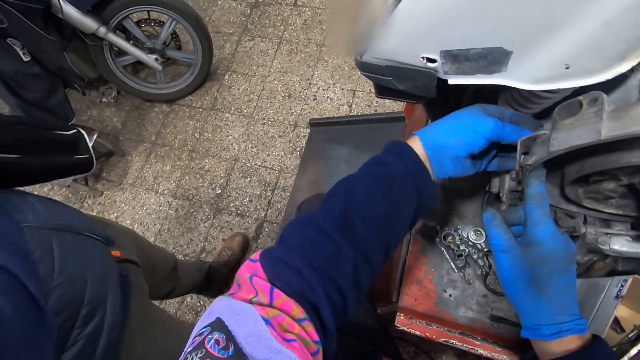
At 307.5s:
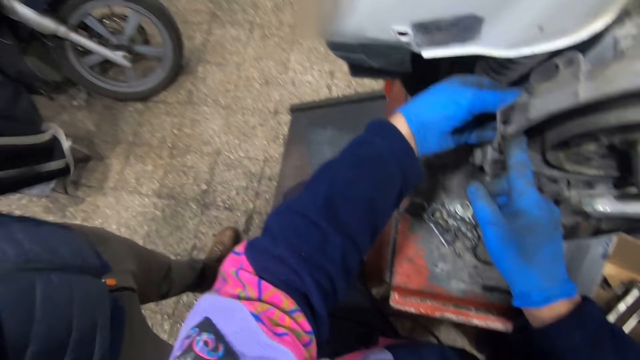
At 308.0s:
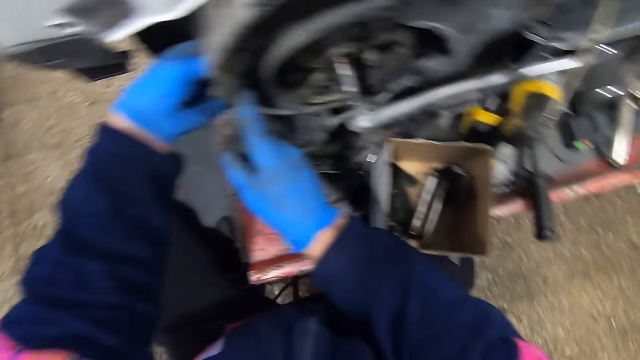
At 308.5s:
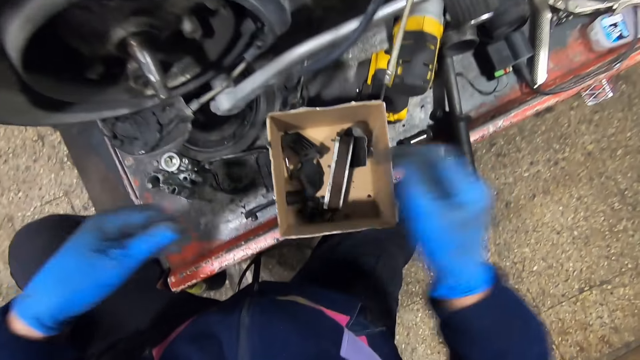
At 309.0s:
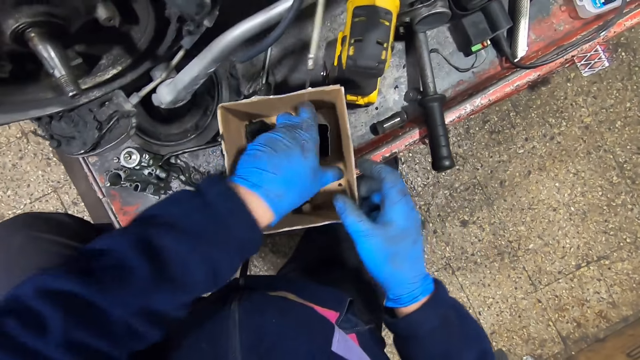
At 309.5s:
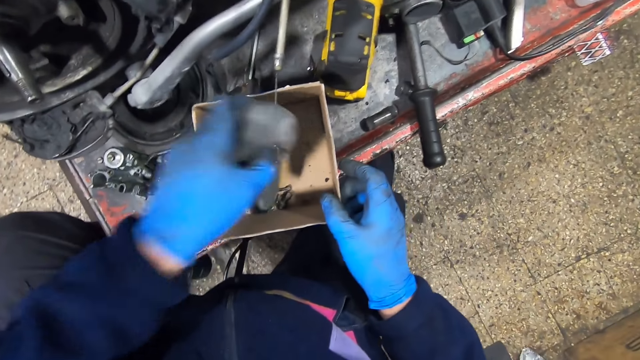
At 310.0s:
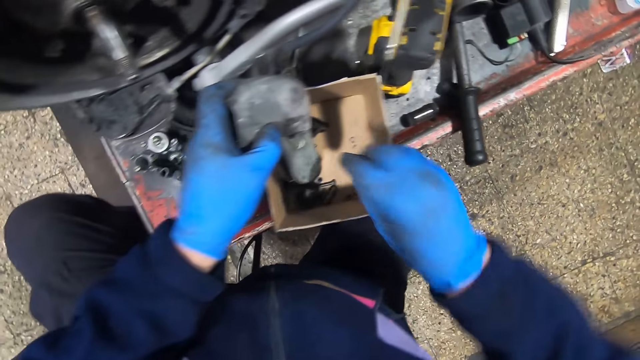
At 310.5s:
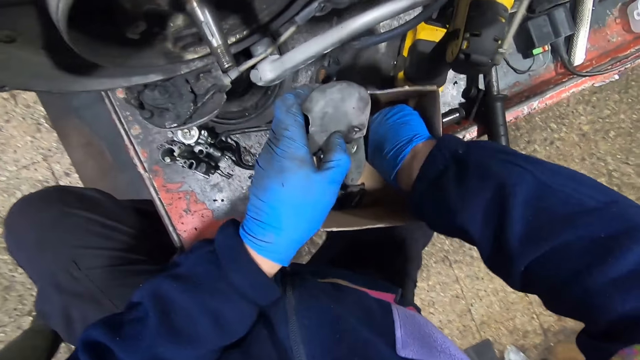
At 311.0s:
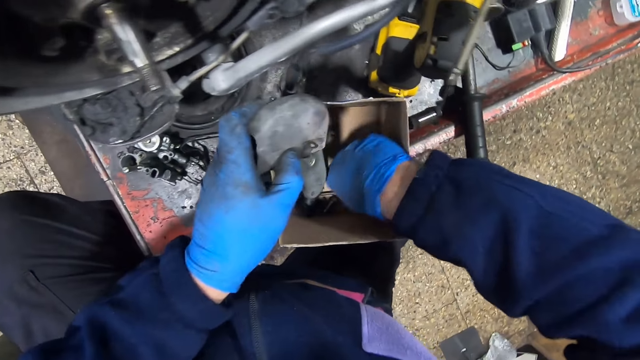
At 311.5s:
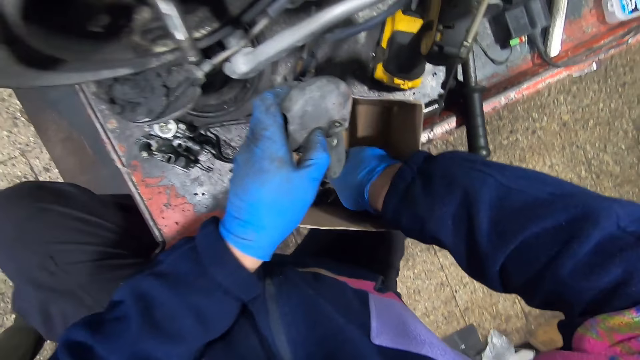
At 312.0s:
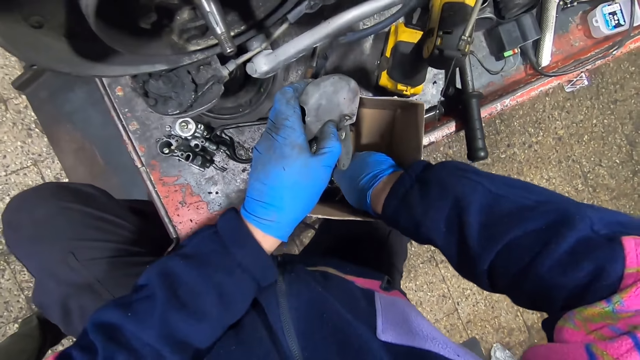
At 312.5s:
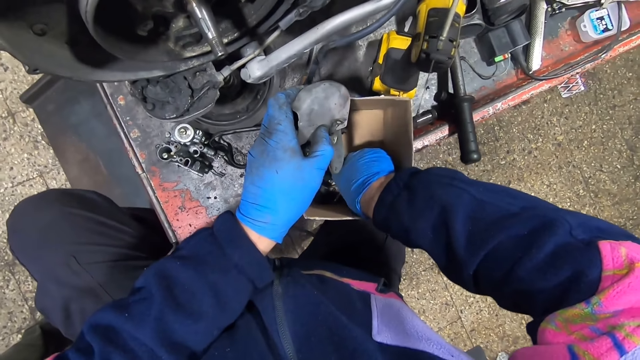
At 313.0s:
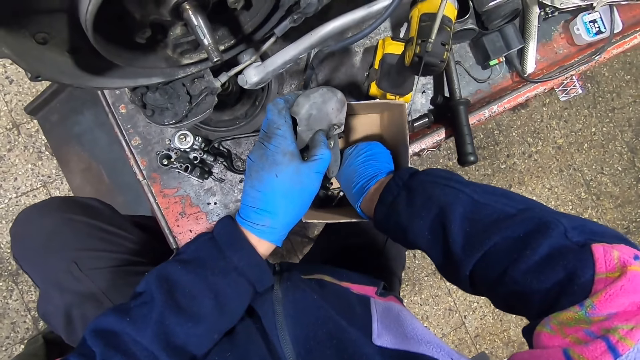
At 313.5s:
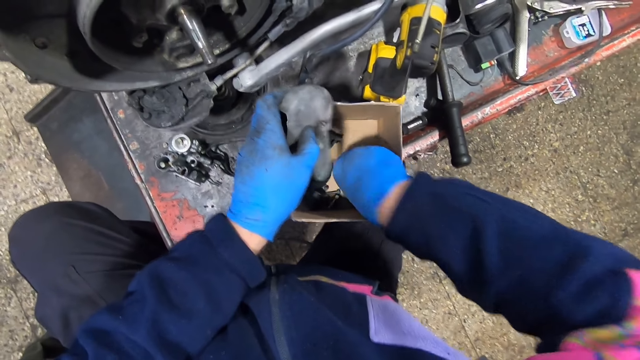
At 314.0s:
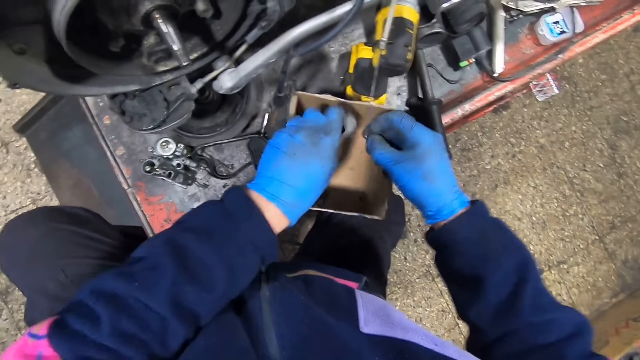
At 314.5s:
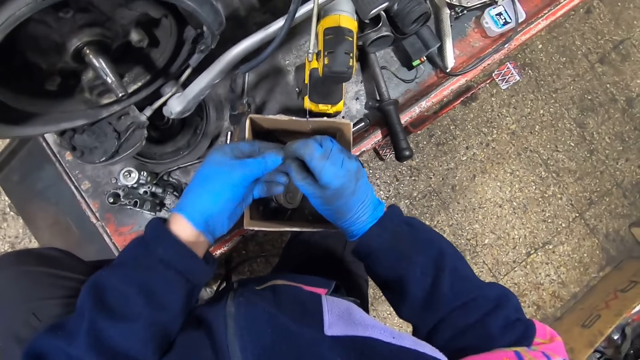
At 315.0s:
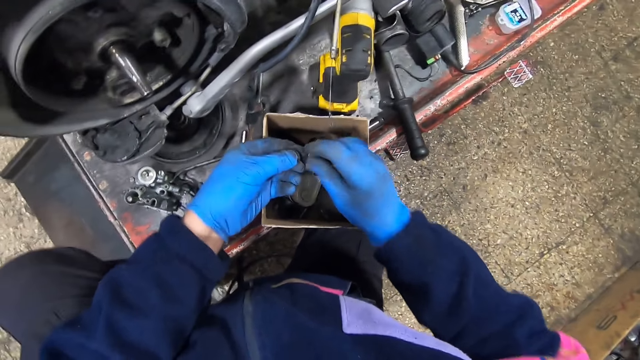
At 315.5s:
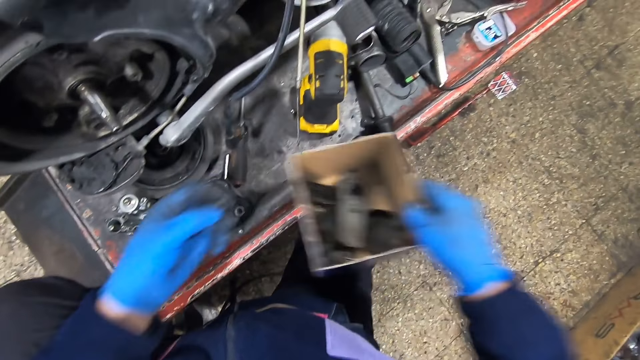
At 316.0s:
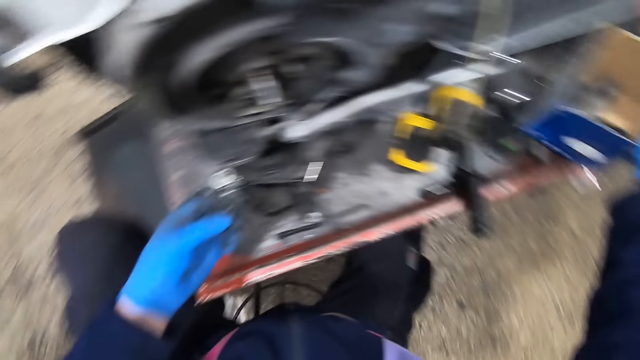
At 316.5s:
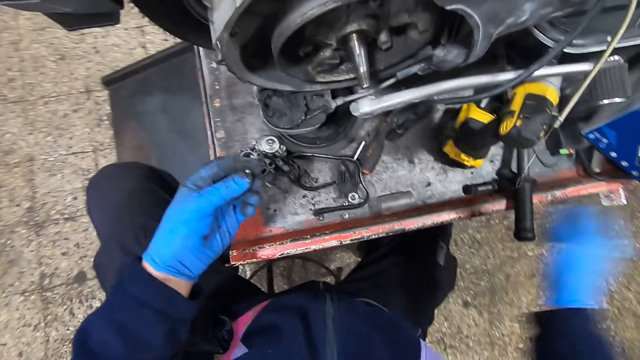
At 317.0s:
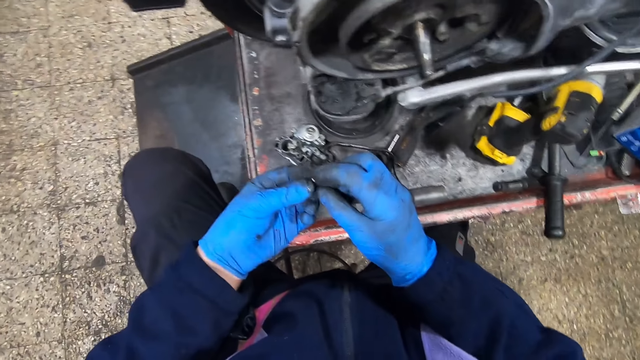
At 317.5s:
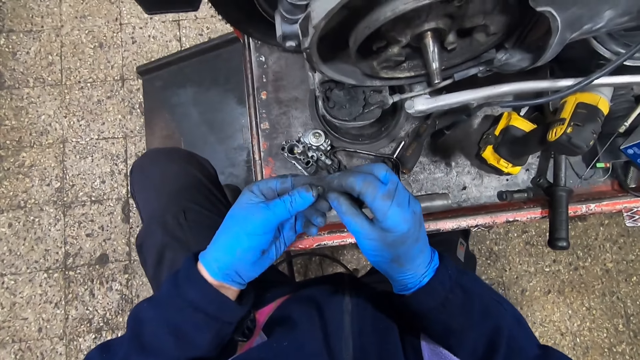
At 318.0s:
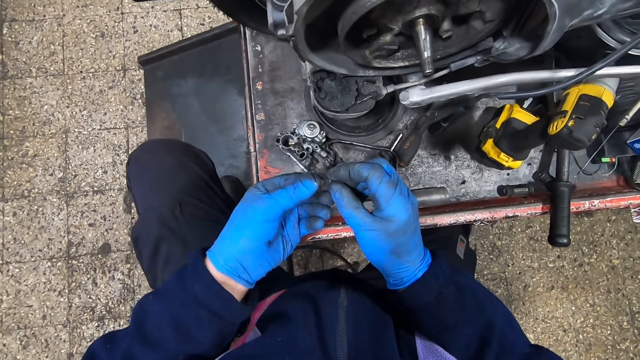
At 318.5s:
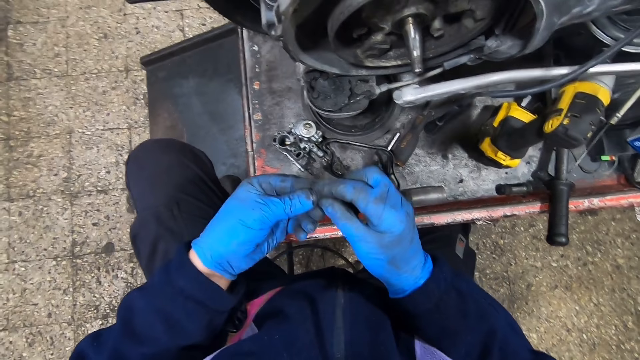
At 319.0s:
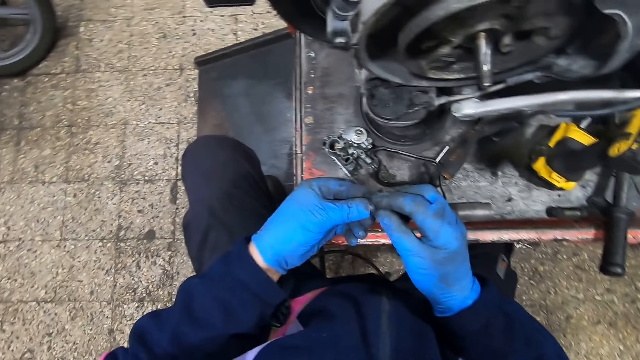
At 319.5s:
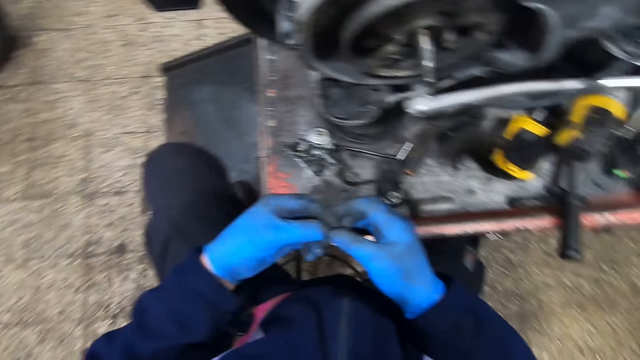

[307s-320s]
The camera wearer picks a part of the motorbike in the carton with his left hand. He looks for something in the box. He picks a nut in the carton with his right hand. He drops the part of the motorbike in his left hand into the carton. He picks a bolt in the box. He moves the carton on the platform. He looks at the bolt.

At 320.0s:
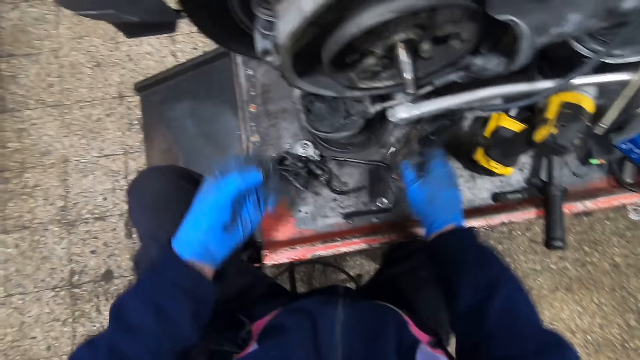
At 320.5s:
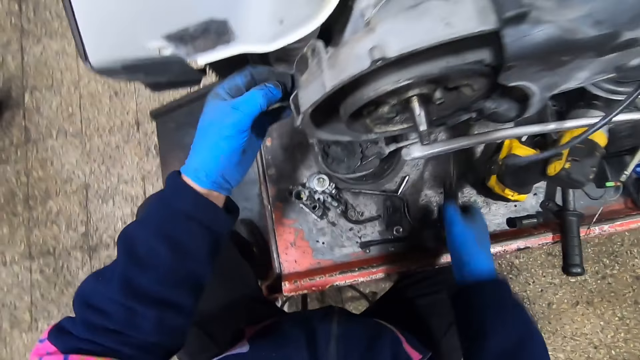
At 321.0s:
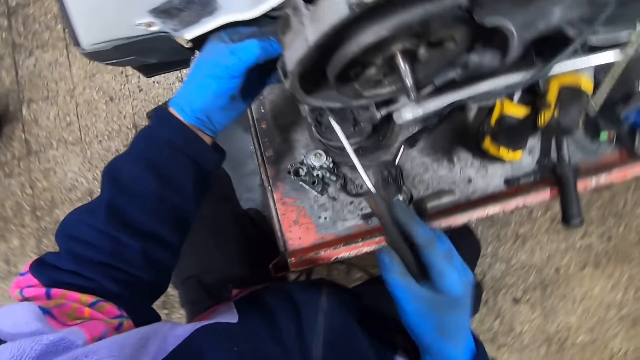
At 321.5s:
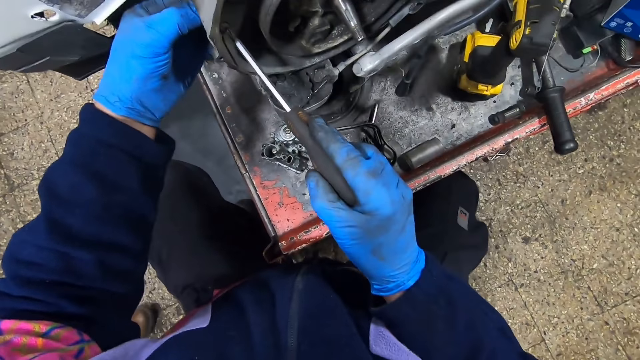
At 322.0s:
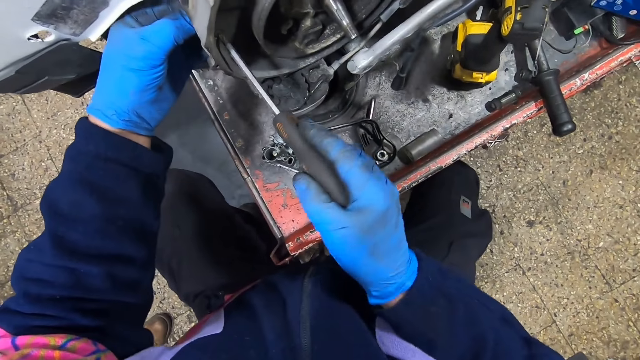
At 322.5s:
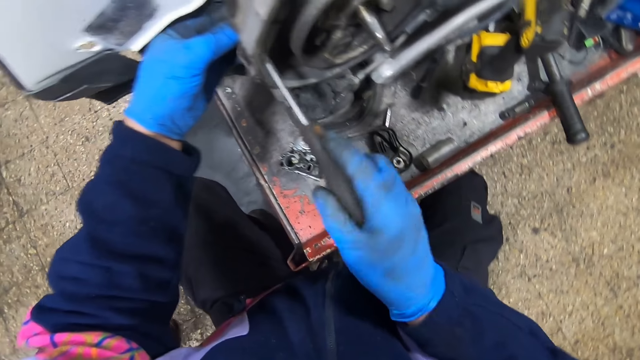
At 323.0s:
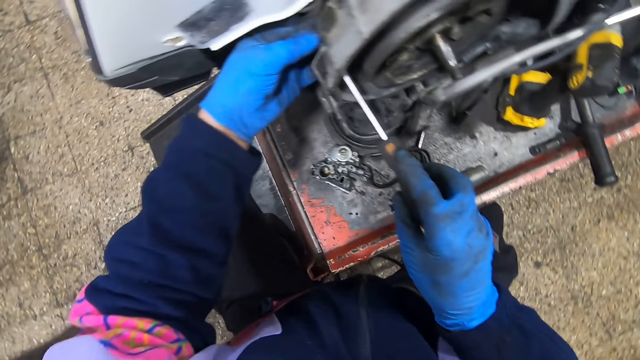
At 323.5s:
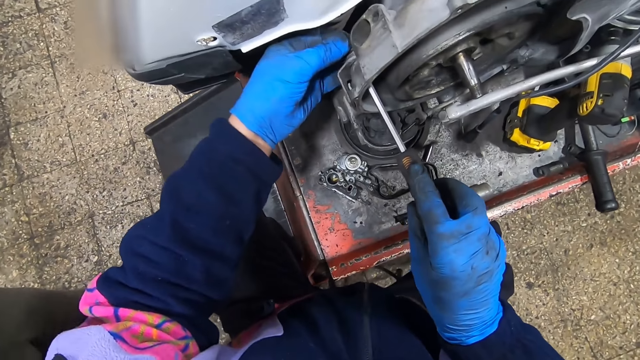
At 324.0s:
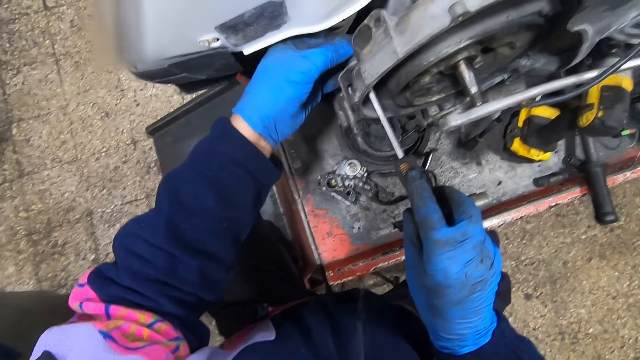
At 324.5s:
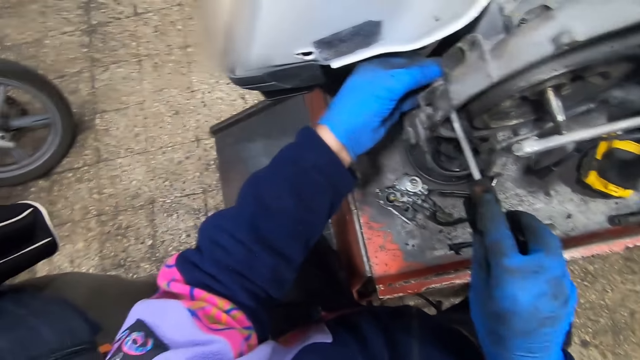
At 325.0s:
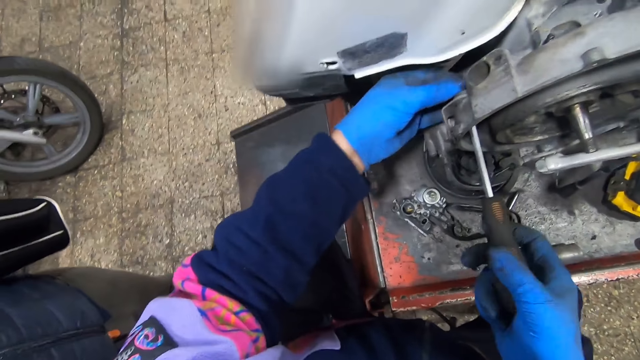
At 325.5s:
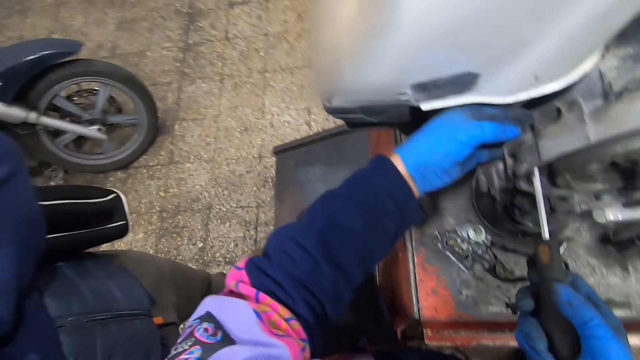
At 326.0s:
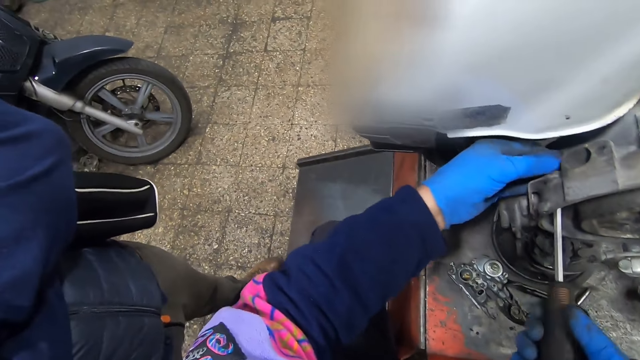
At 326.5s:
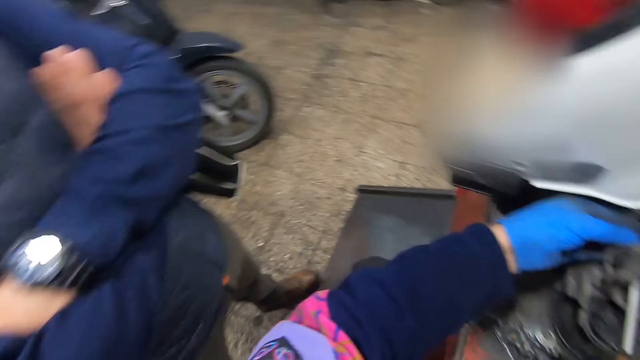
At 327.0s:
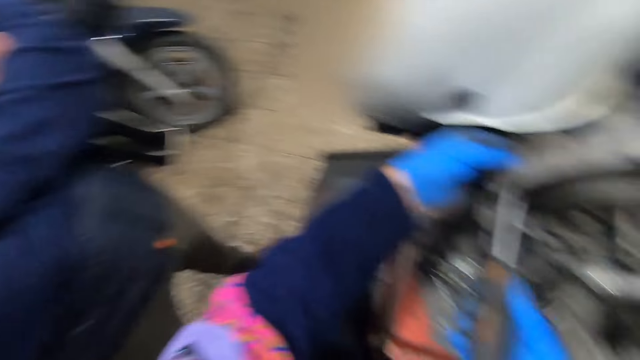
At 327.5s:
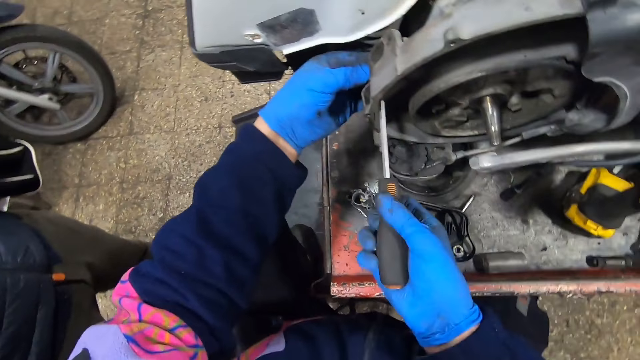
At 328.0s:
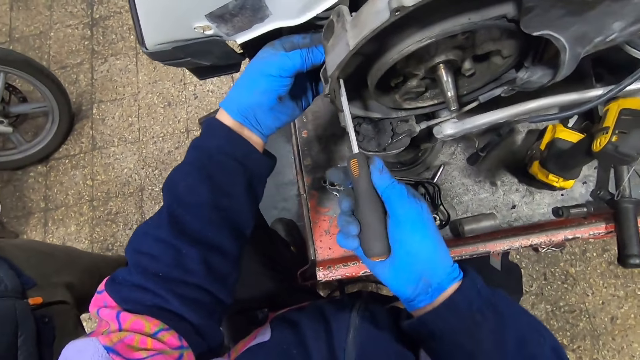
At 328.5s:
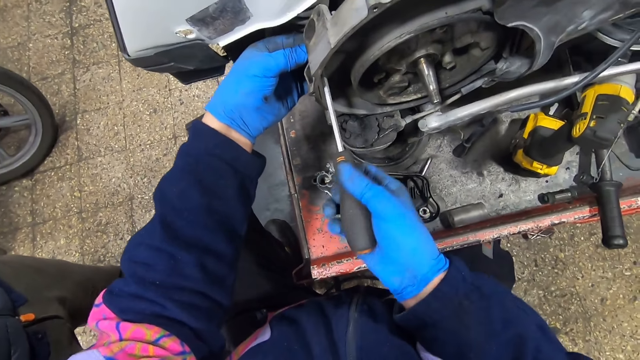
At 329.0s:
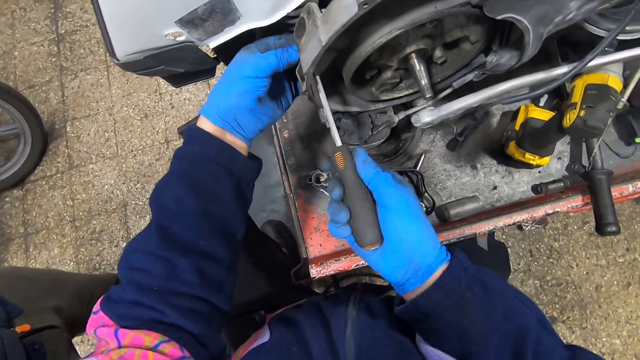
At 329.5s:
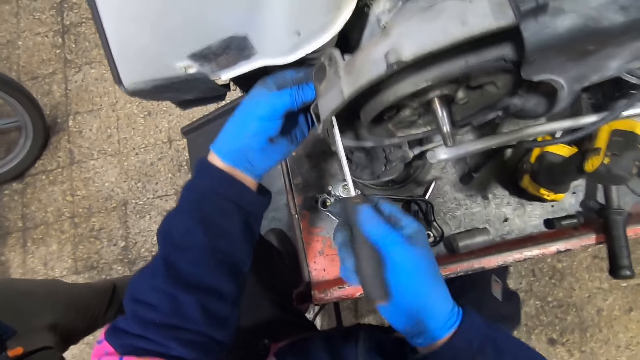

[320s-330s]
The camera wearer picks a nut on the platform with his right hand. He picks a screwdriver. He attaches the nut to the motorbike. He tightens a screw on the wheel of the motorbike with the screwdriver. A man stands beside the camera wearer. The camera wearer tightens the nut on the wheel of the motorbike with his left hand.
